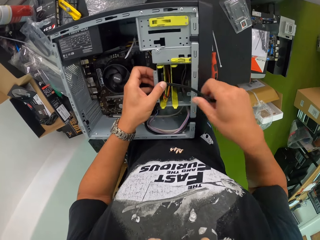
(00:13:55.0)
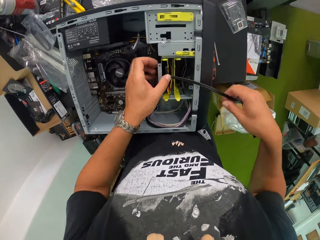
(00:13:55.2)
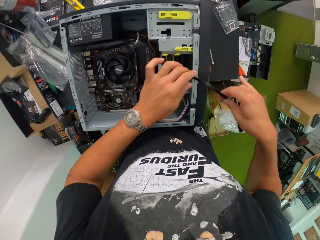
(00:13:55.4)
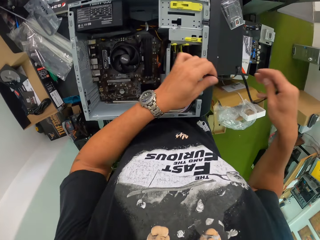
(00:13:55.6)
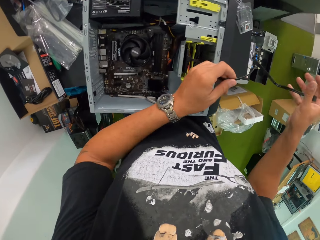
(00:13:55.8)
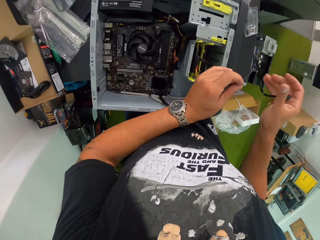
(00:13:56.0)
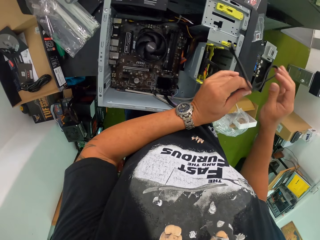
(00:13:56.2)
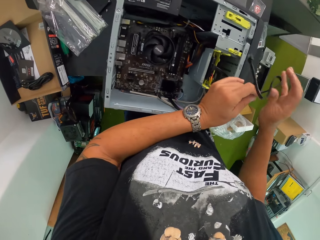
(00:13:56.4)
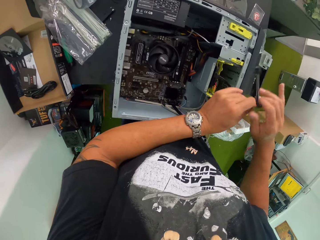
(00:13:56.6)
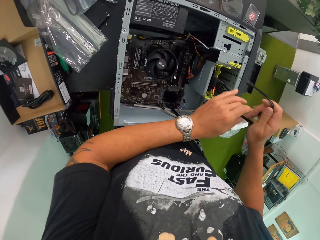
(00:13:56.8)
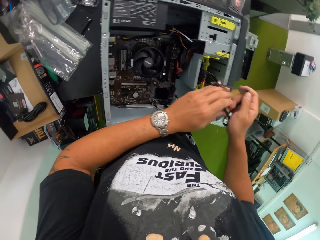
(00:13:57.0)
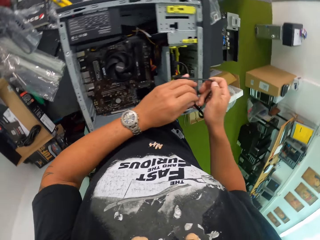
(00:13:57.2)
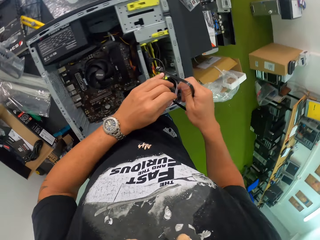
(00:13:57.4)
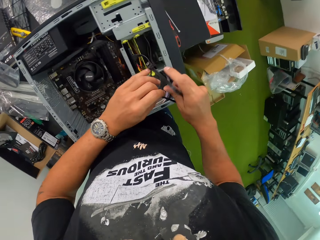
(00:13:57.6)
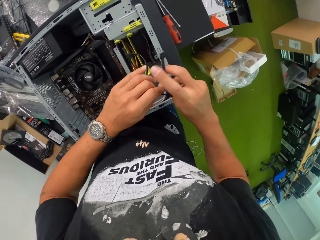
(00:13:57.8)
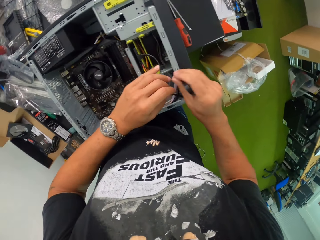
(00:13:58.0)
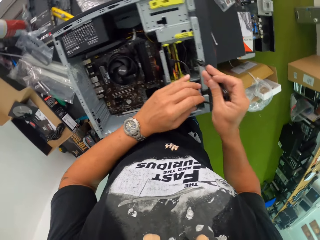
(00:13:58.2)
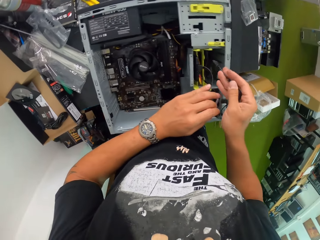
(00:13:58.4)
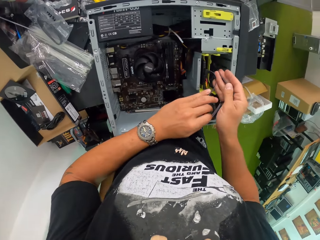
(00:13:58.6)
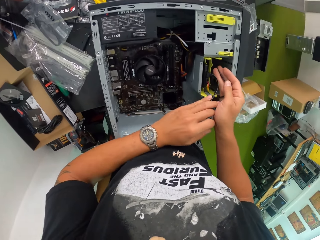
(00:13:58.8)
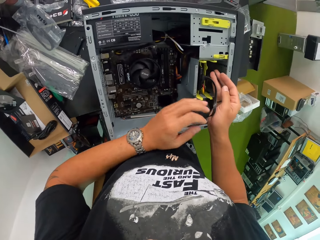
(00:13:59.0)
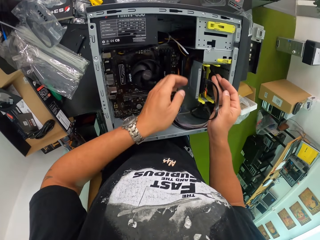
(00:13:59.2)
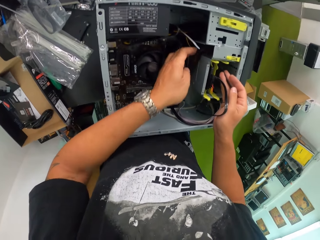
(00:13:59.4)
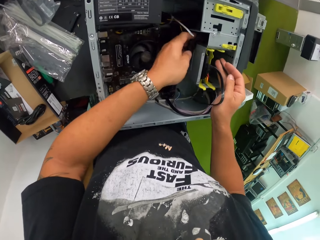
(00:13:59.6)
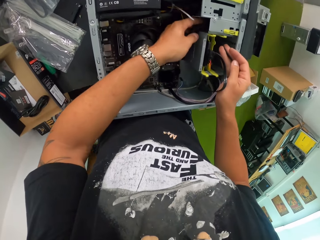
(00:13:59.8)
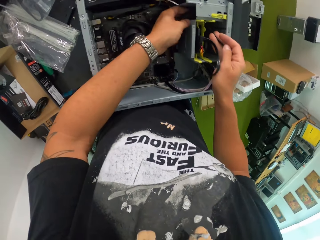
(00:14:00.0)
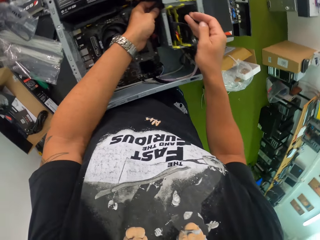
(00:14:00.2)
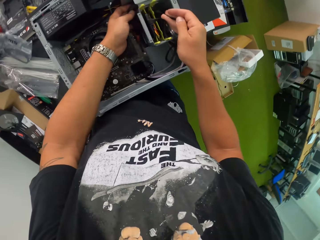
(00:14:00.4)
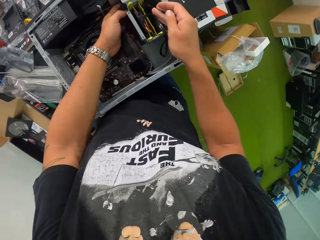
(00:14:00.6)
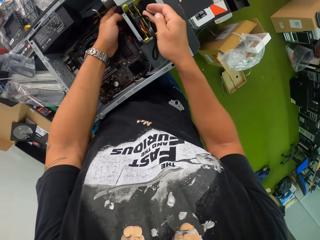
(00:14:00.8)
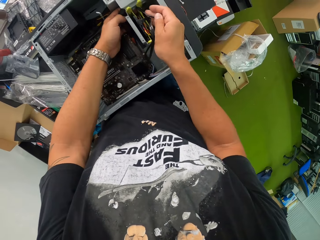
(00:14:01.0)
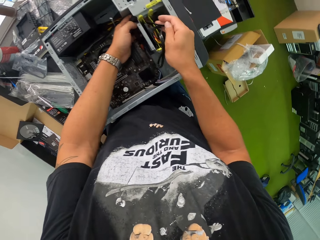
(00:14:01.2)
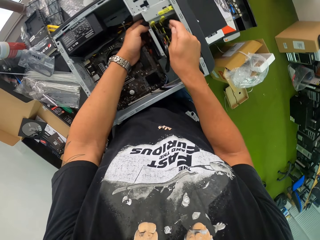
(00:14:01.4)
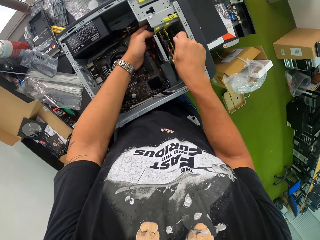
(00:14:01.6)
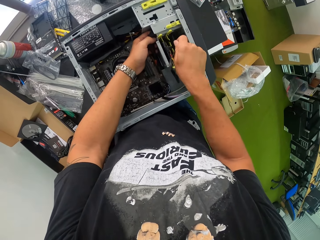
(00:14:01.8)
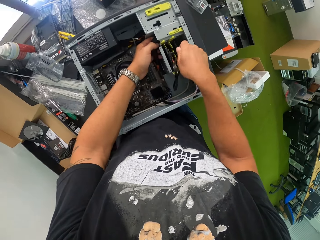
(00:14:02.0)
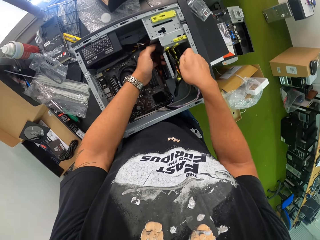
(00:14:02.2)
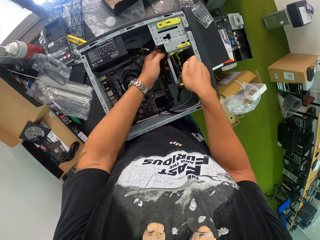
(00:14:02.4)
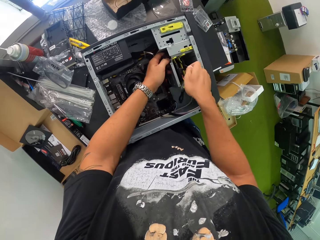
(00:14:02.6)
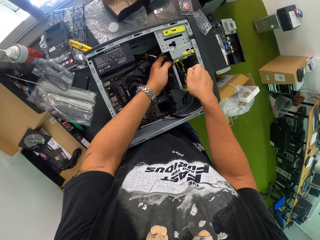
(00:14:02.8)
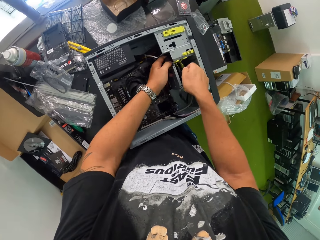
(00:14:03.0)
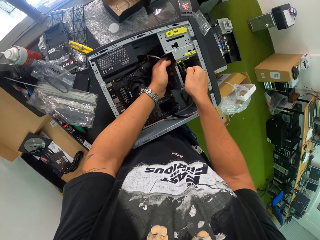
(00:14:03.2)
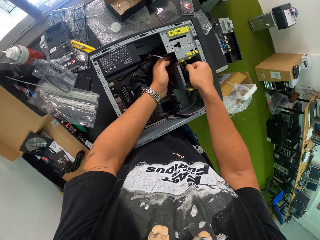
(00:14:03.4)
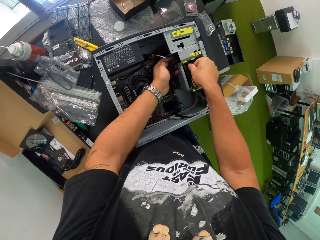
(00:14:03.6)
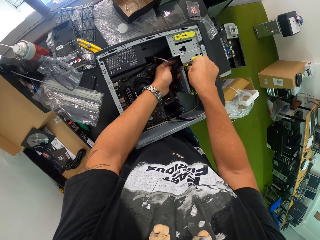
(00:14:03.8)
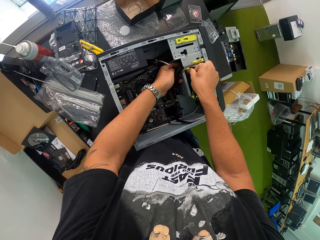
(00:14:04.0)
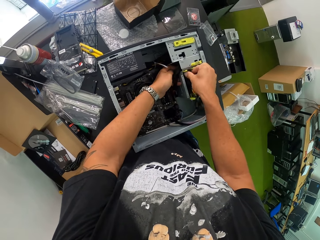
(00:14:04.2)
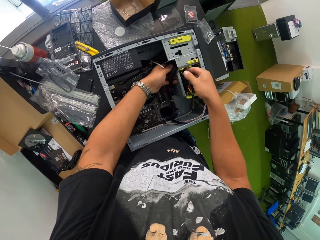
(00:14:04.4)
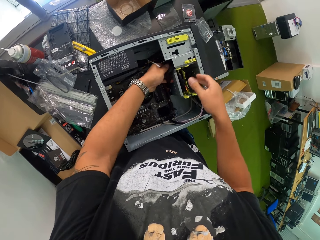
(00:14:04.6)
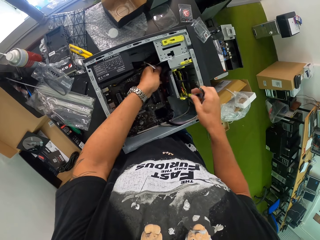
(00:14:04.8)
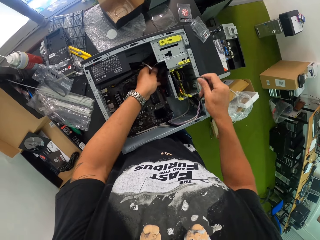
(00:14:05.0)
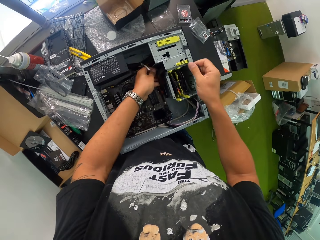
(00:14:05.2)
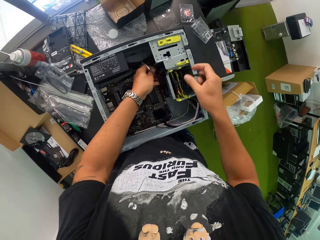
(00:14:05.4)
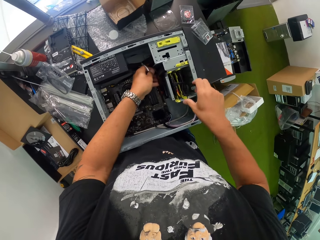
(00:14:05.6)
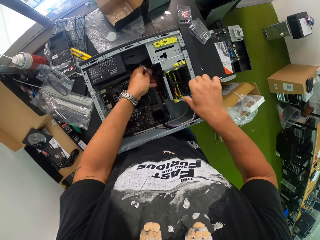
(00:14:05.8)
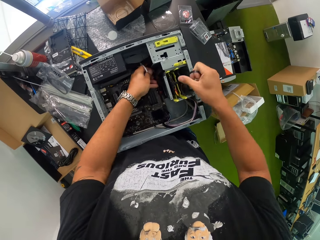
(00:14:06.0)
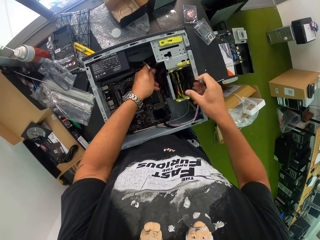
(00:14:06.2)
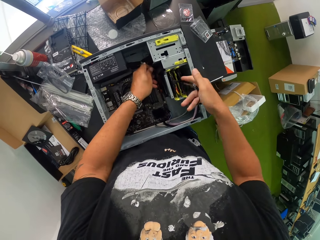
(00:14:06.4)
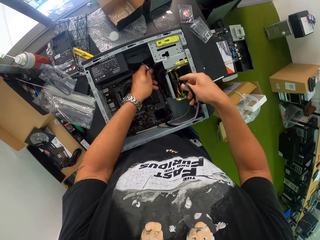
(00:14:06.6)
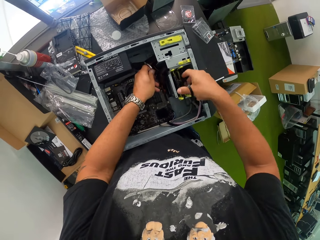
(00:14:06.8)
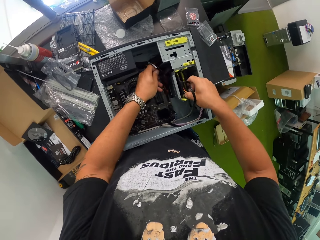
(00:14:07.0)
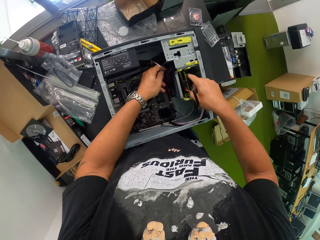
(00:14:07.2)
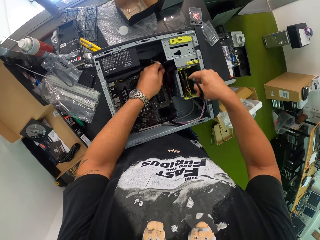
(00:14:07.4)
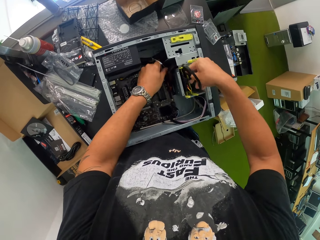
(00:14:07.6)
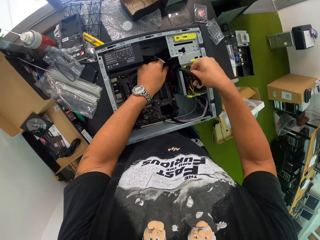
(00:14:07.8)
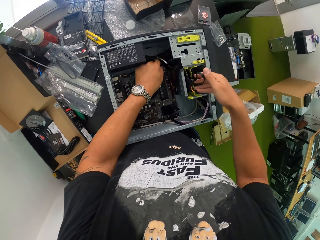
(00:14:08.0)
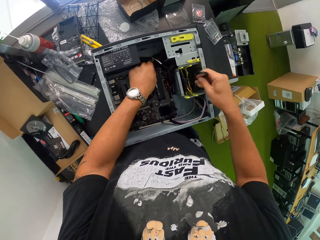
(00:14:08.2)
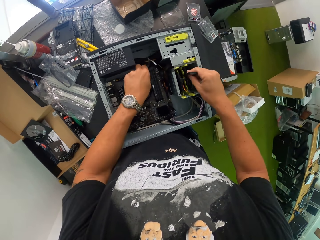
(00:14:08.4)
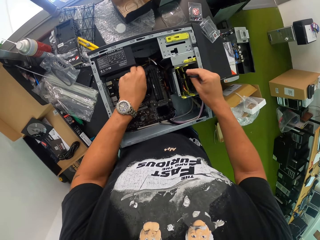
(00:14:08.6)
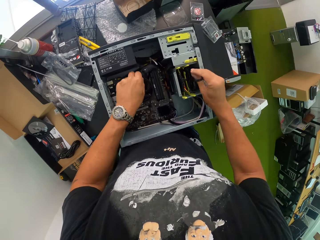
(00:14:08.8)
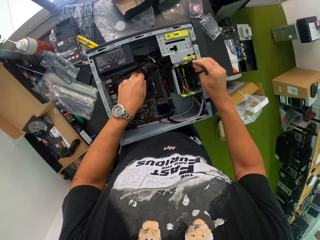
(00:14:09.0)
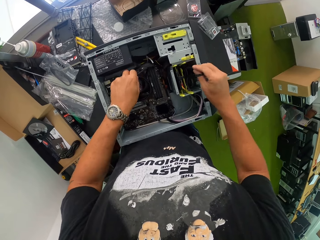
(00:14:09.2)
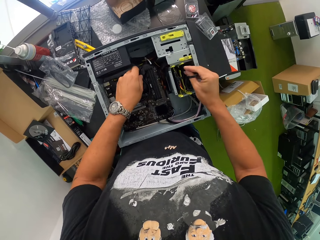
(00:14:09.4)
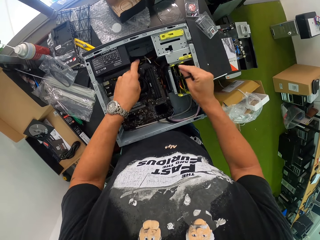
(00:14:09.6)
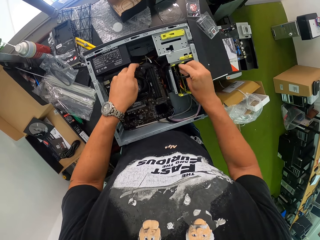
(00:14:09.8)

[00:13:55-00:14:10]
The camera wearer adjusts the cable with his hands. He clips an end of the cable on the central processing unit of the computer with his left hand. He adjusts the cable with his hands.

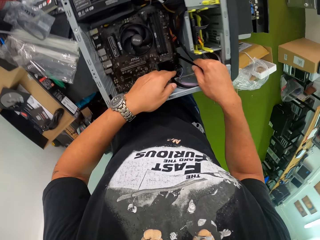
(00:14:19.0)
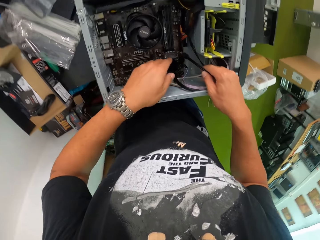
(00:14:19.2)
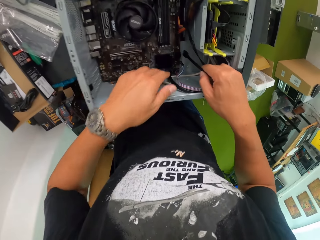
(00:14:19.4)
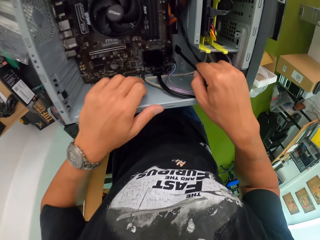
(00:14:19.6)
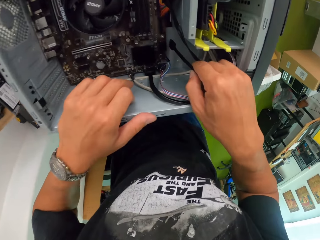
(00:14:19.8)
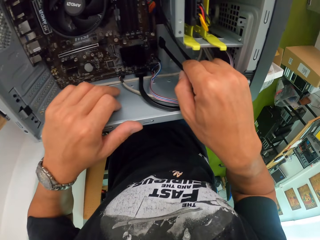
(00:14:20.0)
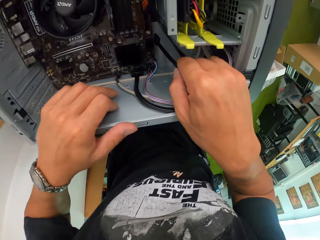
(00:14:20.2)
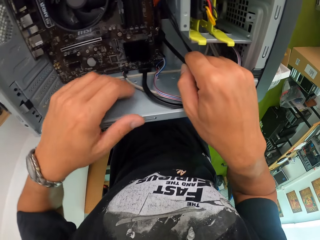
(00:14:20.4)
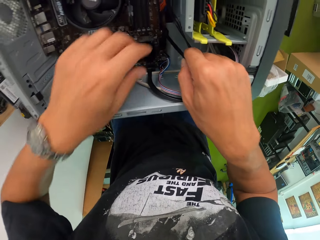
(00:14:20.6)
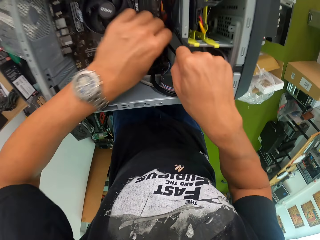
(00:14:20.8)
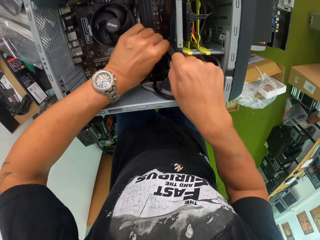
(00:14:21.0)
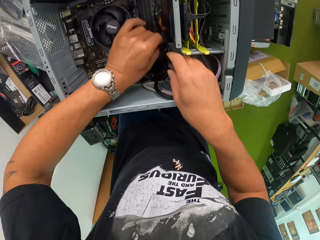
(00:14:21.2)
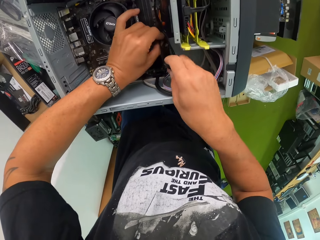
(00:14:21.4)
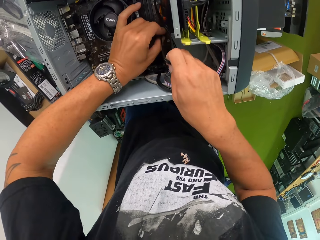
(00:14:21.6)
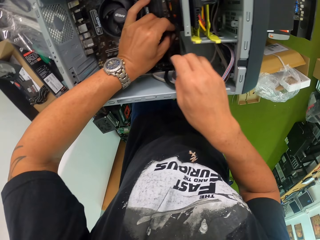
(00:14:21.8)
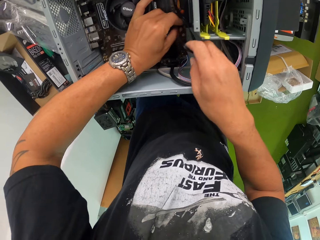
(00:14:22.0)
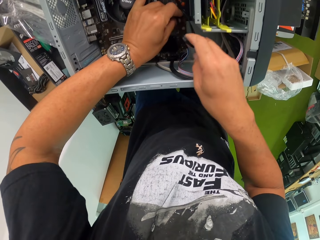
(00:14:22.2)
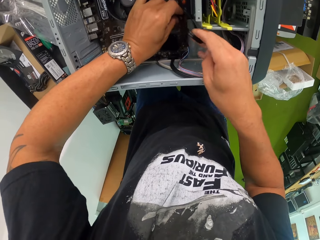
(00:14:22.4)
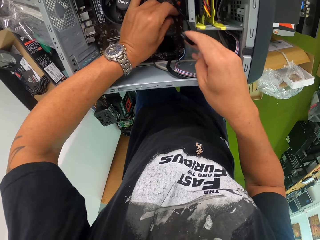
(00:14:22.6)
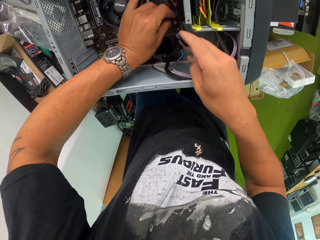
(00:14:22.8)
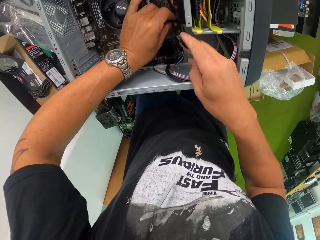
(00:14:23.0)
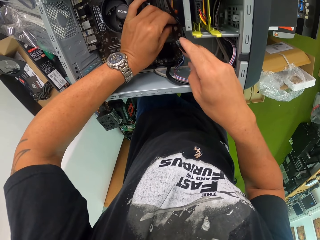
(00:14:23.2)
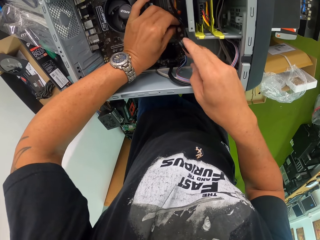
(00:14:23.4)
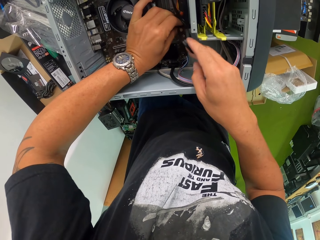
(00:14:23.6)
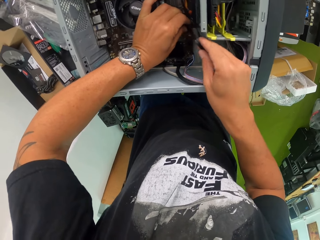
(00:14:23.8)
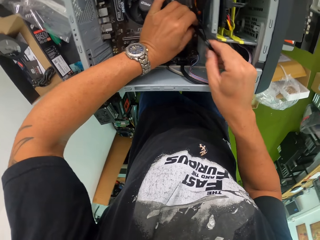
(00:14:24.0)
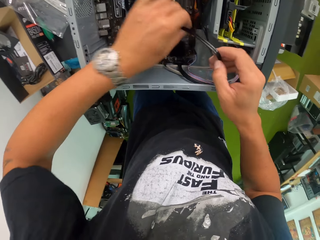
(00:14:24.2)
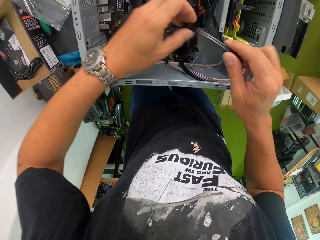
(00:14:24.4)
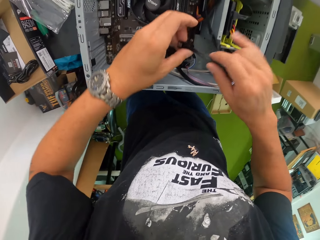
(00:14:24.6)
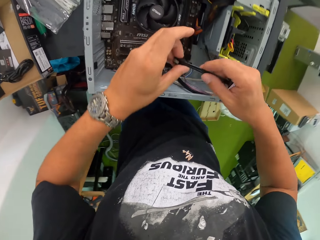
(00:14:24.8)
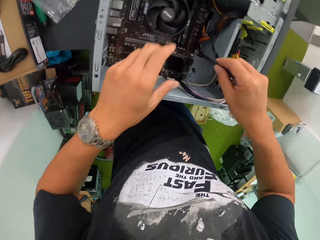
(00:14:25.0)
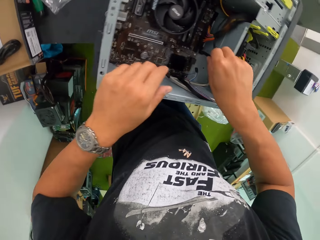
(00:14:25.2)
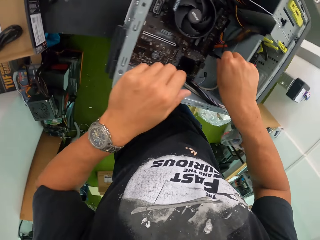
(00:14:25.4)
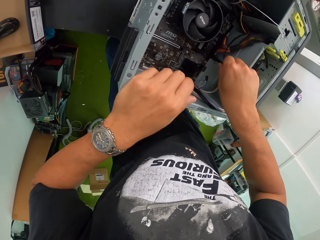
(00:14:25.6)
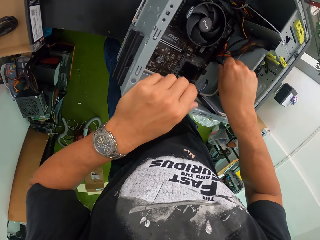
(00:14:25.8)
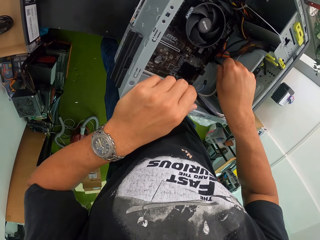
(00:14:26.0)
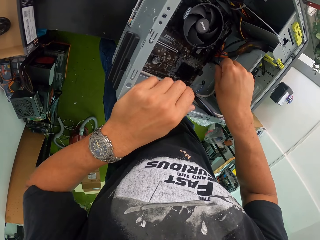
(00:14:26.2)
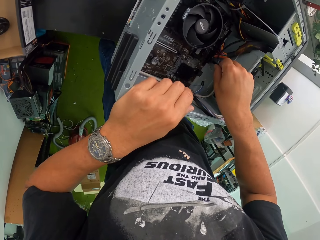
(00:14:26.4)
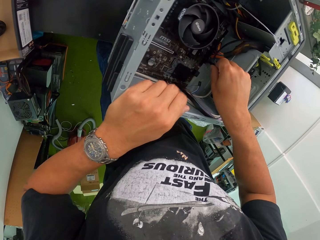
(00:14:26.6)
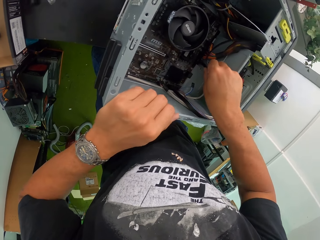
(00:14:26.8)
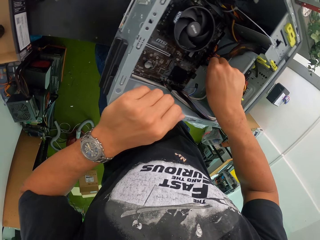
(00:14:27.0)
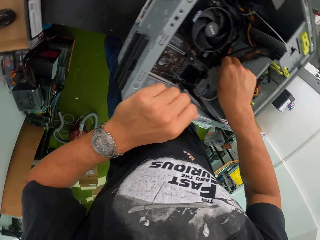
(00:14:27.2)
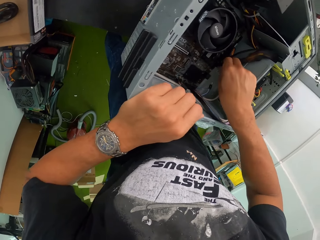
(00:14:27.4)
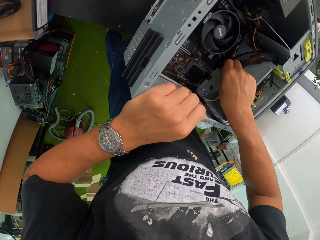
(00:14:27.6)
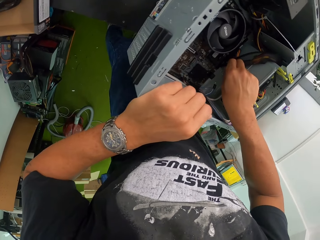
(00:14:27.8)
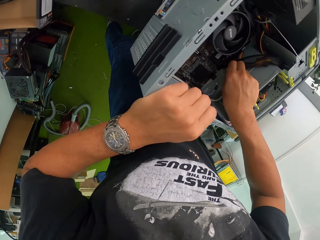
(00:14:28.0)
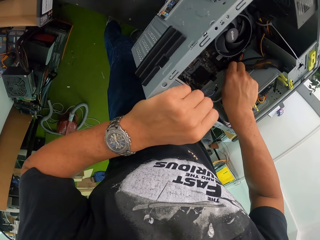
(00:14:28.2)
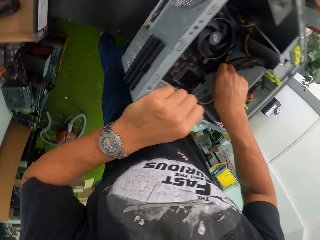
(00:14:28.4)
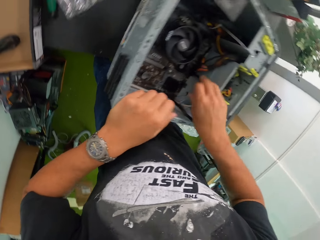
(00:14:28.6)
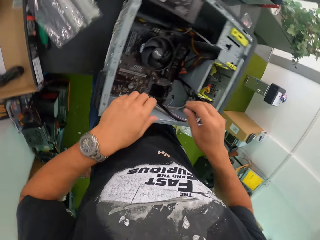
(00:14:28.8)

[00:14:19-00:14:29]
The camera wearer fixes the cable in the computer.
